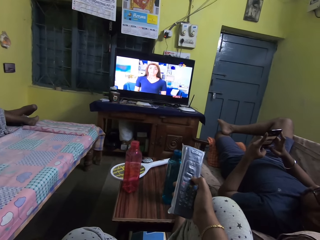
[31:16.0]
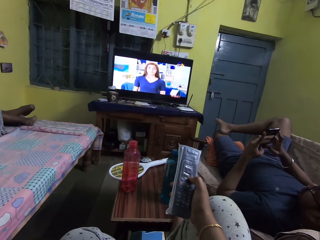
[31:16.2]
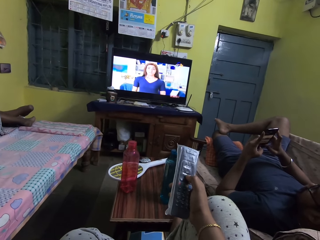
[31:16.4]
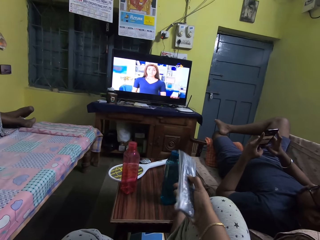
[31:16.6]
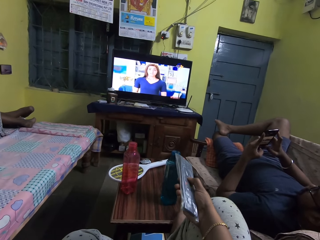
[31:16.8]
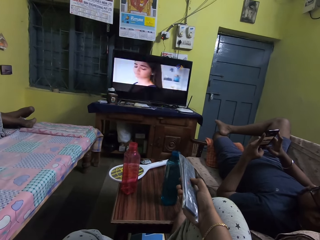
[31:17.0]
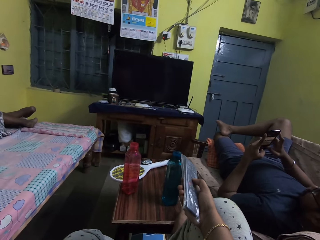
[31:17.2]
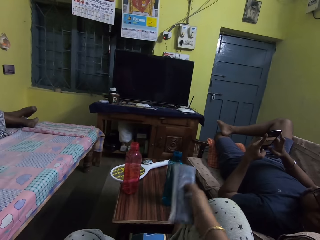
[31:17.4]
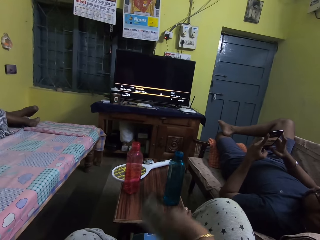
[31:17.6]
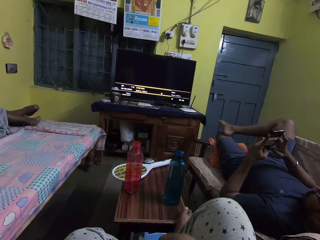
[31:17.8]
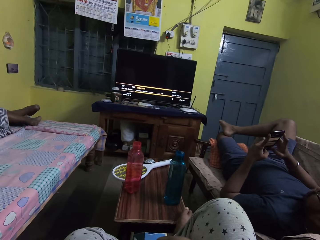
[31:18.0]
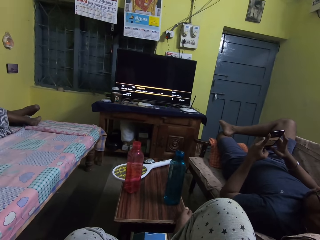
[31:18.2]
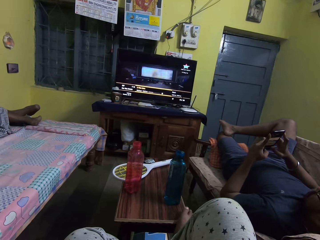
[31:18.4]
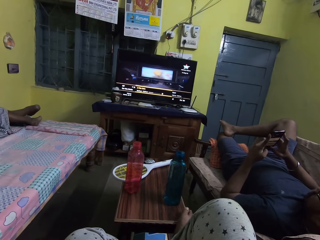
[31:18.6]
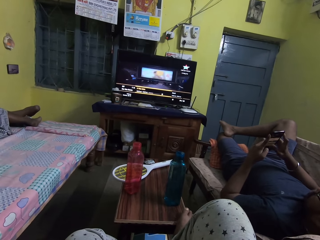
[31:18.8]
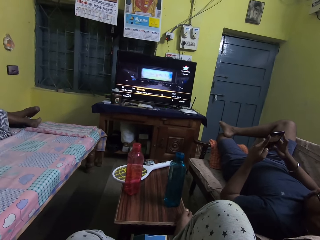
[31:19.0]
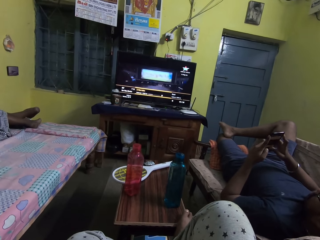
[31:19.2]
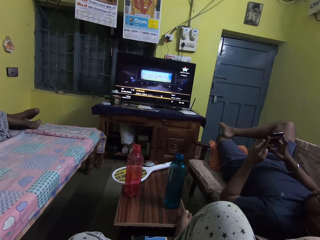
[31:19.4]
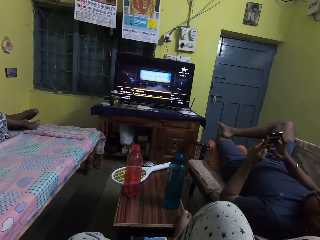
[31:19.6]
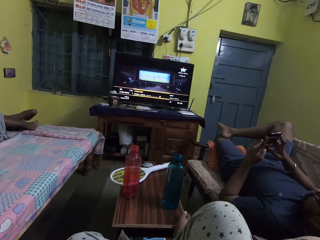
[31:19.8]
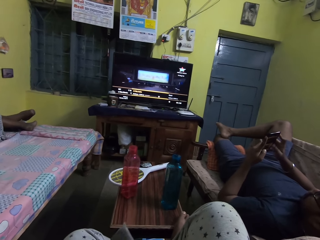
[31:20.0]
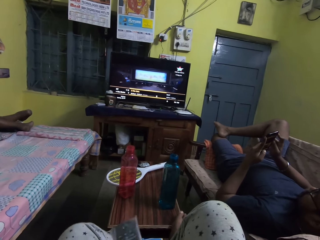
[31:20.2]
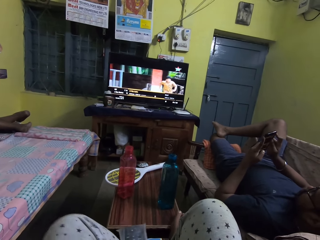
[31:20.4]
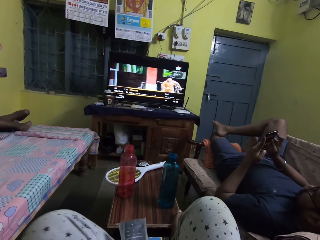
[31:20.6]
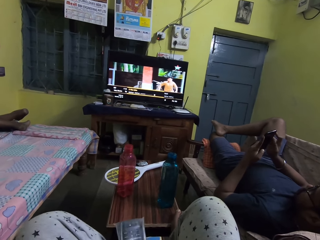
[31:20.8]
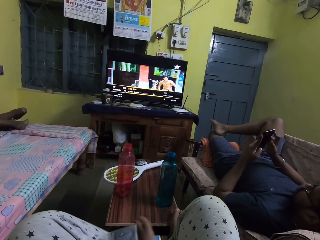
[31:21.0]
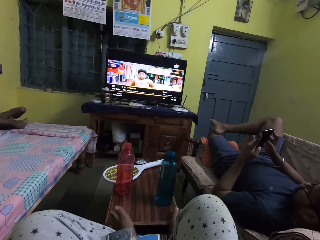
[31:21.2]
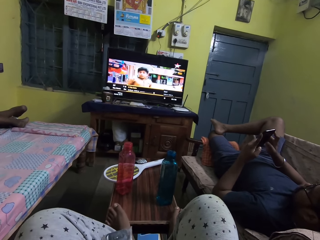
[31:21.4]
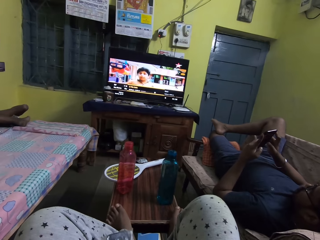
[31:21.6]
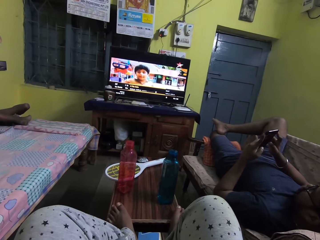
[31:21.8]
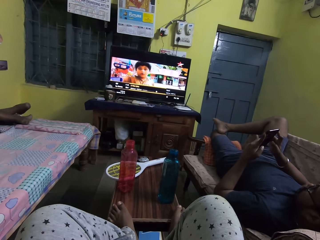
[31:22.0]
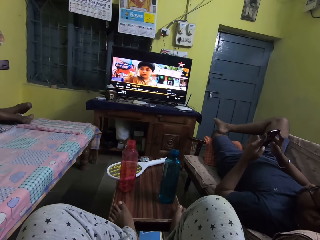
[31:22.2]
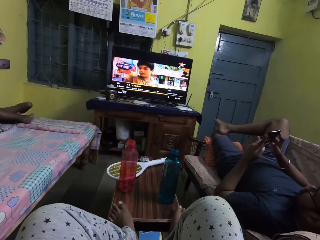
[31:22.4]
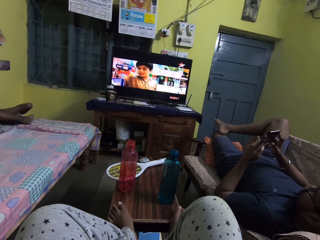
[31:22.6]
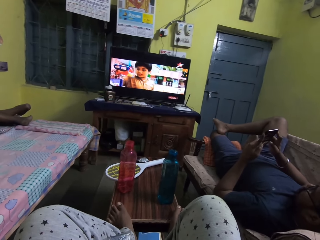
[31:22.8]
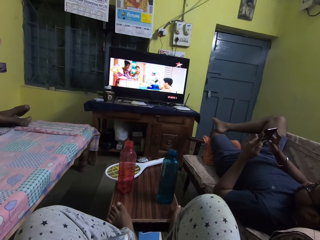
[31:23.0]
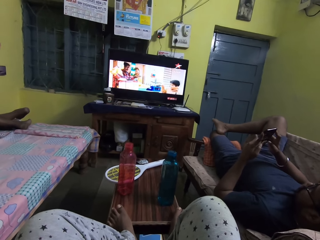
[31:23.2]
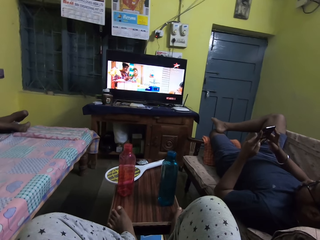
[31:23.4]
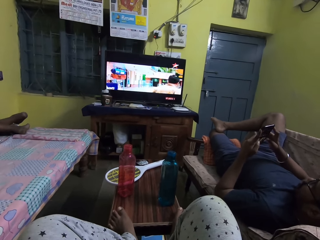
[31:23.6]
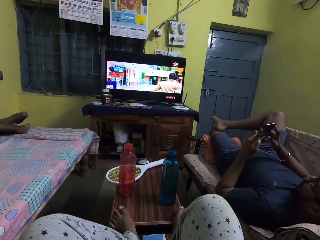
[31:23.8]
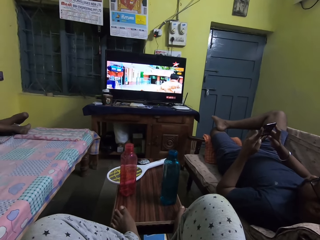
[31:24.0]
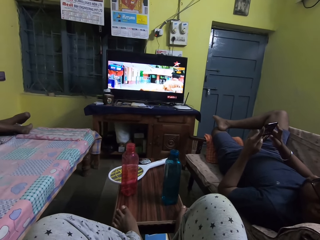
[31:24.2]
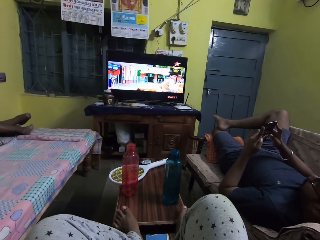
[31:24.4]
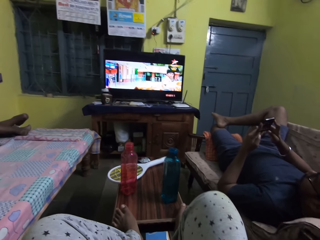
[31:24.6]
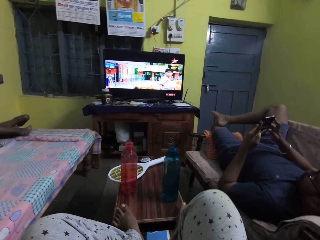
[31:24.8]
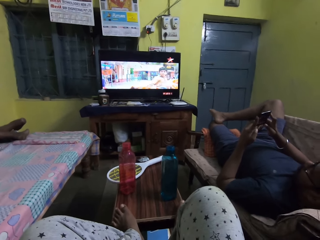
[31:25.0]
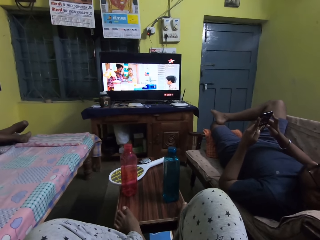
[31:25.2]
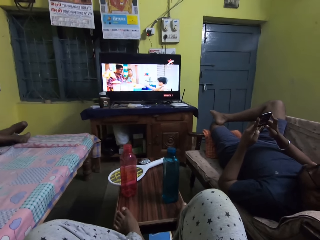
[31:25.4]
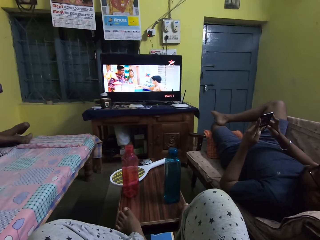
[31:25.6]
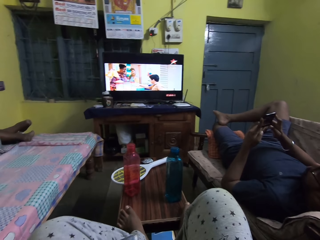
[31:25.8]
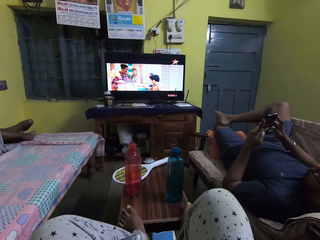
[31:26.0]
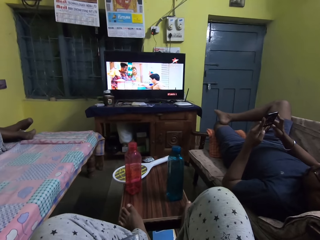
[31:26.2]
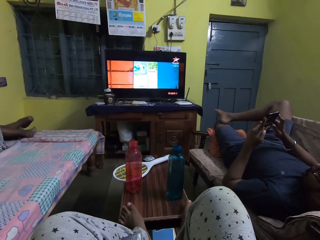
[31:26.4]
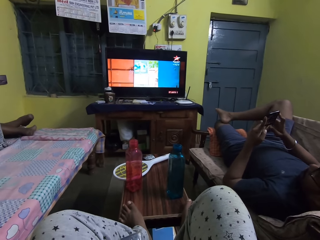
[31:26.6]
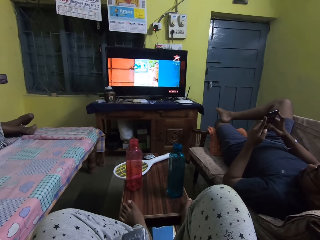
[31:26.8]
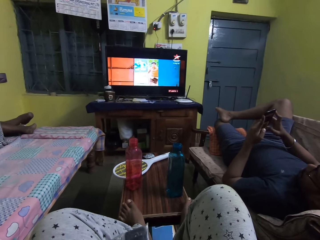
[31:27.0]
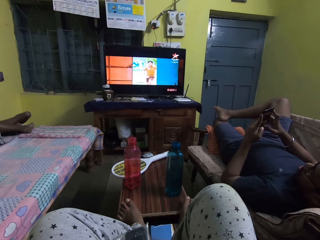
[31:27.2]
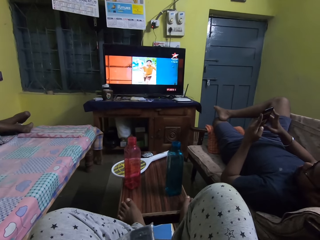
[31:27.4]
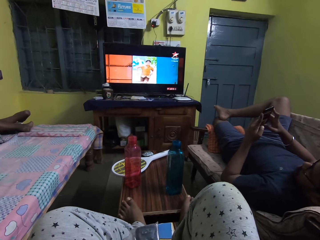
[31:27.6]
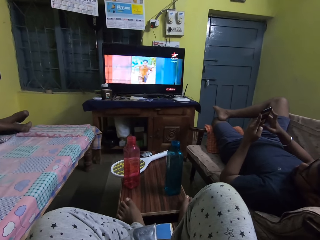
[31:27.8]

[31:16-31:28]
The camera wearer holds the remote control in the pack in her right hand. She places her left leg on a table. She steps on the table with the left foot.

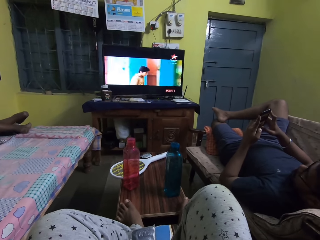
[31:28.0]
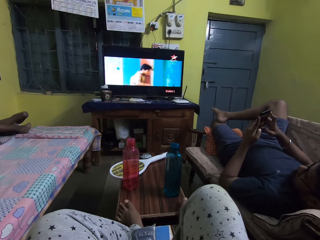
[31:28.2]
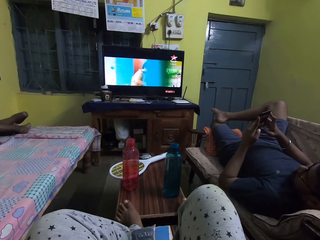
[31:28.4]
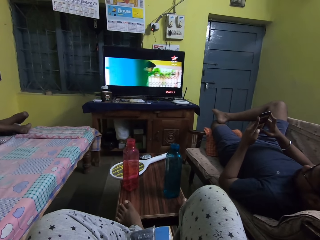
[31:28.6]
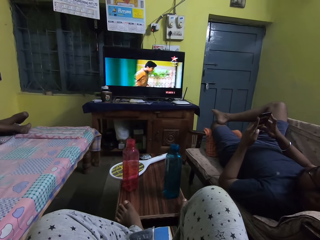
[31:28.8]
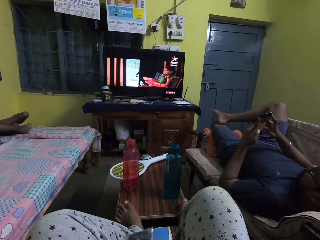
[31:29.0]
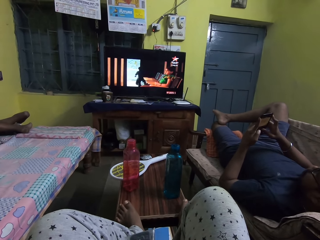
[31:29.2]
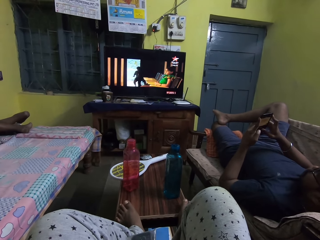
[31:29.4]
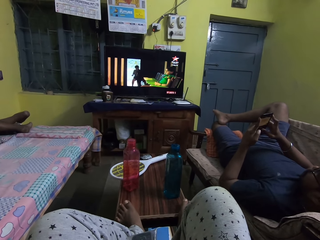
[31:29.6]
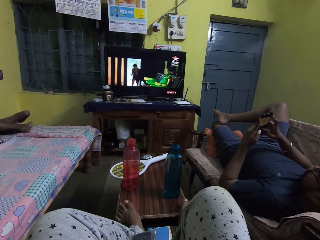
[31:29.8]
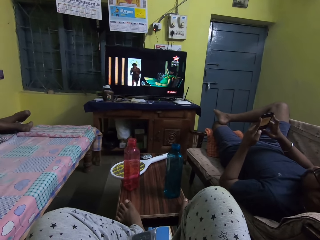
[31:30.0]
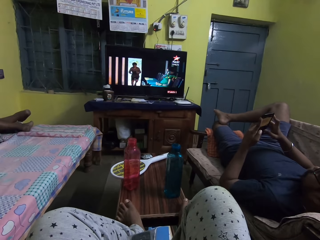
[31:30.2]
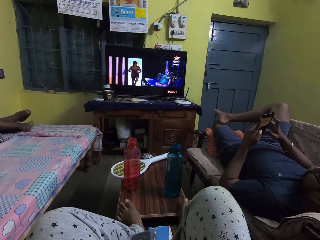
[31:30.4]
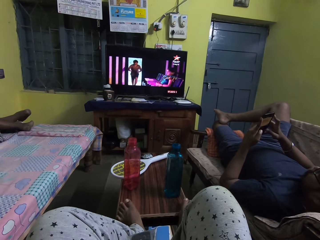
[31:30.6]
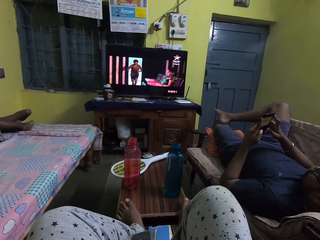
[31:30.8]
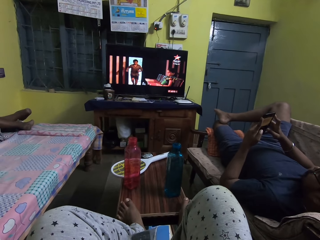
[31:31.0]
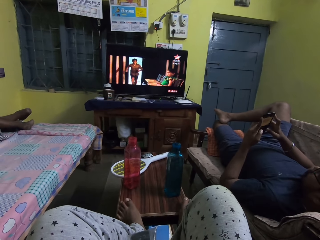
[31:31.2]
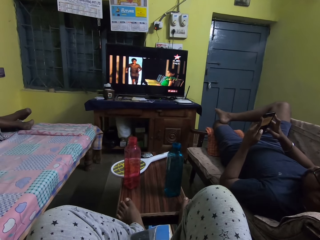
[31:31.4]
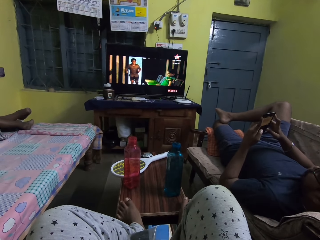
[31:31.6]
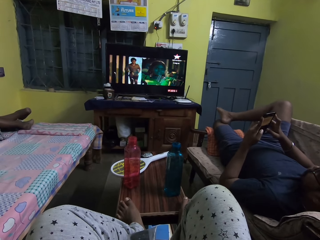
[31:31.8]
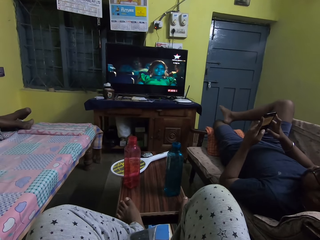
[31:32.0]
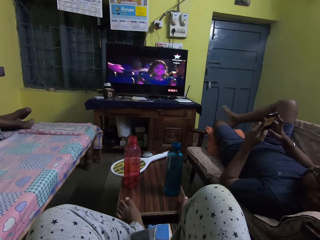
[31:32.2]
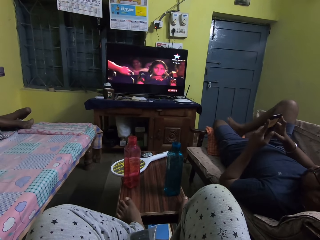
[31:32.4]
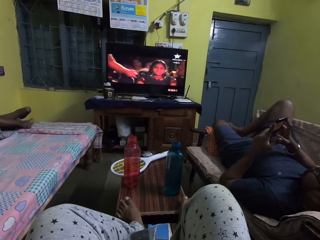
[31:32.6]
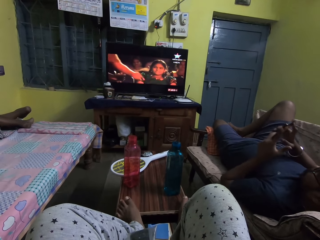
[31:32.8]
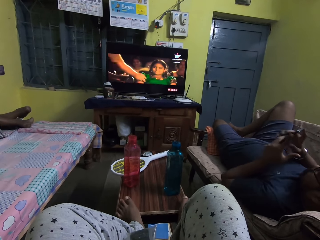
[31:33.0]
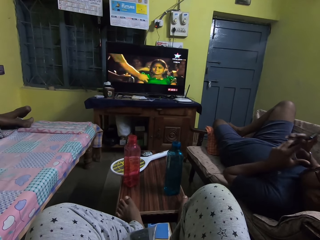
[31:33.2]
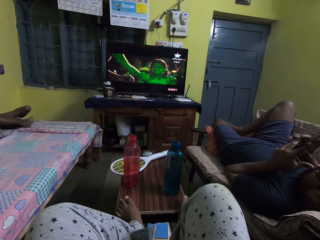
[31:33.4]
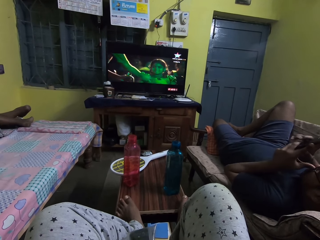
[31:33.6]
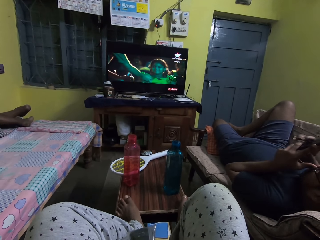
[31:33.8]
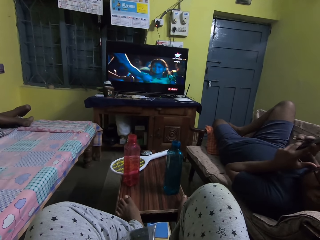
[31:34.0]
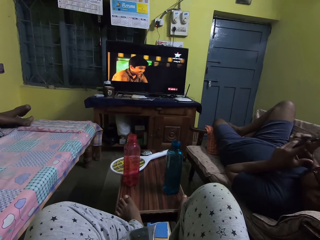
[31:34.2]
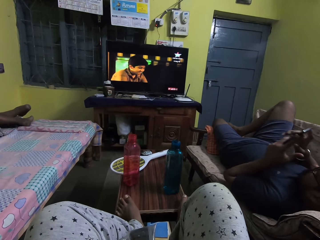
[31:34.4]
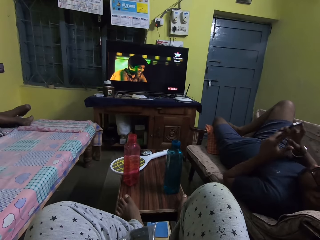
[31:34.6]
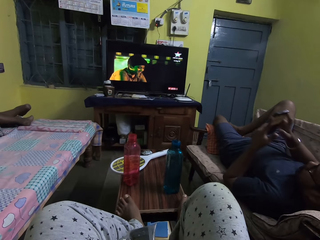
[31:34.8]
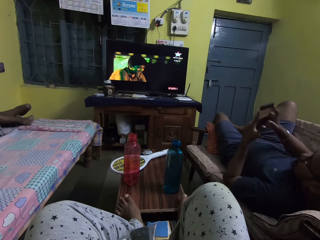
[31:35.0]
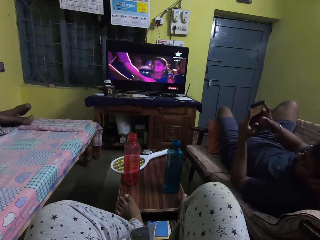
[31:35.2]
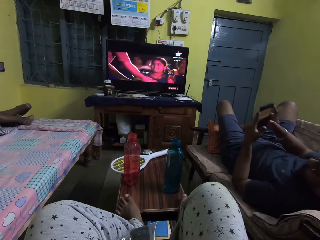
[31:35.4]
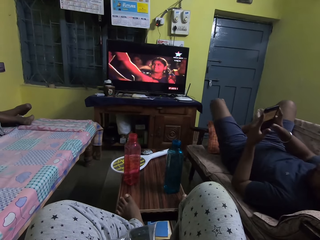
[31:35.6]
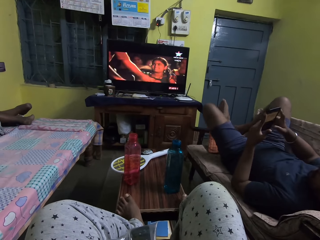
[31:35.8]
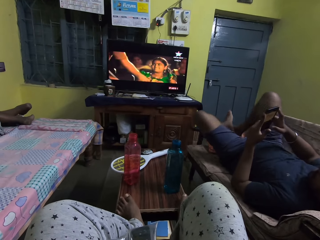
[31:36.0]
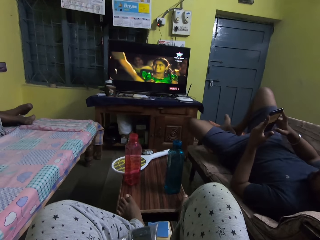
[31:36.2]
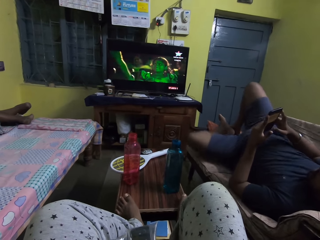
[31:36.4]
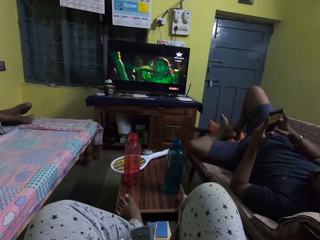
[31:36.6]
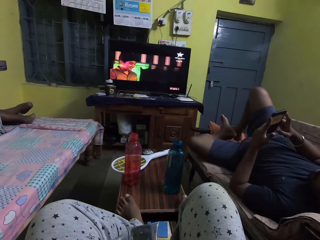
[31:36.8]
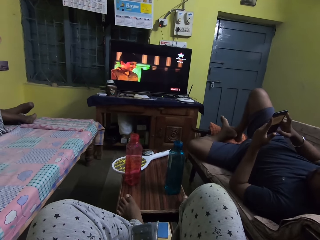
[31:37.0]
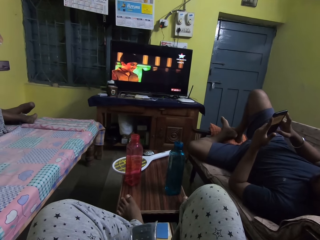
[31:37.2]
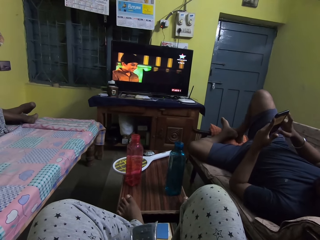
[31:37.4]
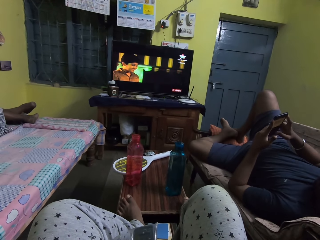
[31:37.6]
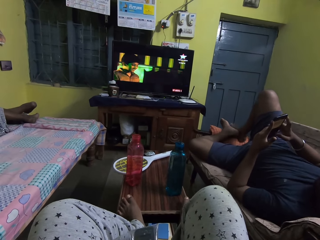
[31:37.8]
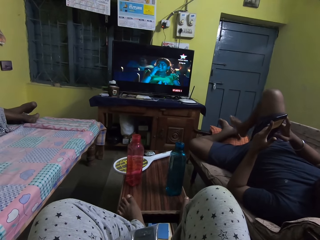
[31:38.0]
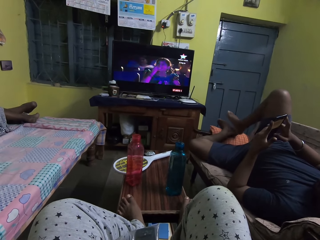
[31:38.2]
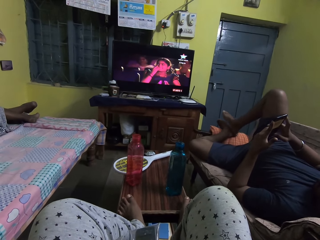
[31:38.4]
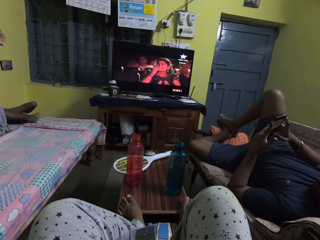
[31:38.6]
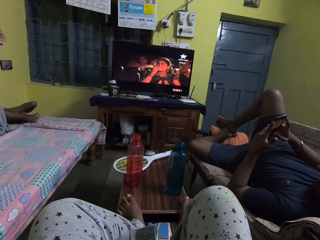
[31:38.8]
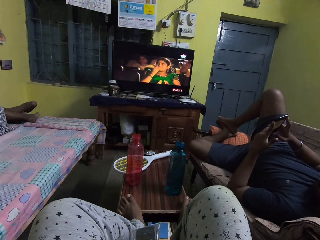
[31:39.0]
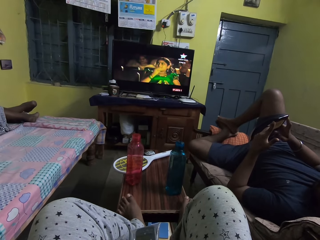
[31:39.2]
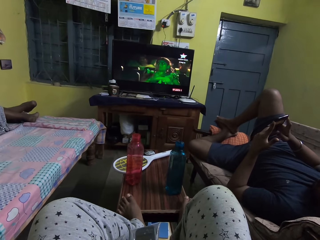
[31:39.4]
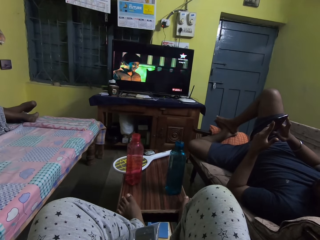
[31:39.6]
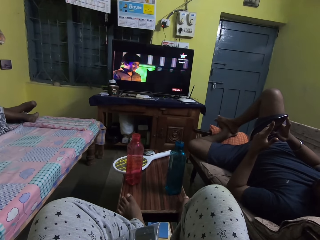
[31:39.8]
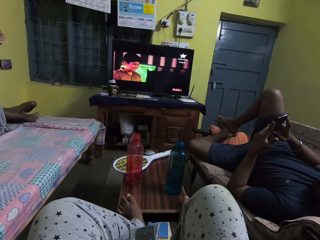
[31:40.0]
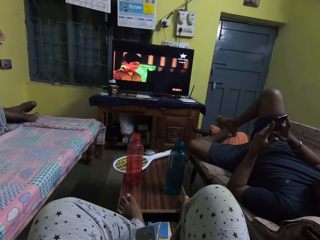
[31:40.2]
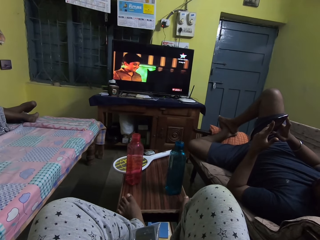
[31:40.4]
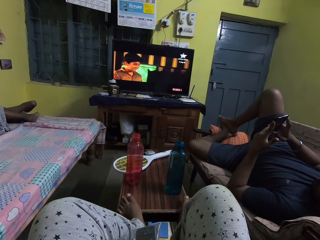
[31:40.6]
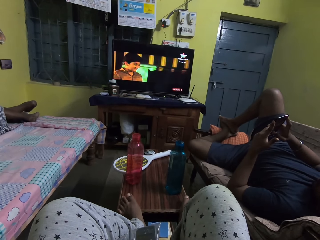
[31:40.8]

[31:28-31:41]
The man touches his face with his left thumb. The man operates with the phone in his hands with both hands.
